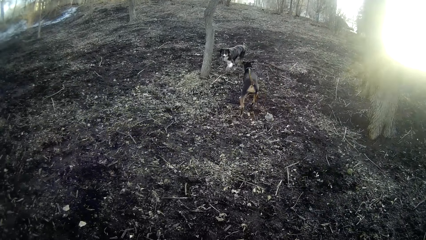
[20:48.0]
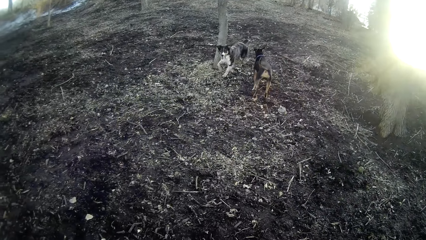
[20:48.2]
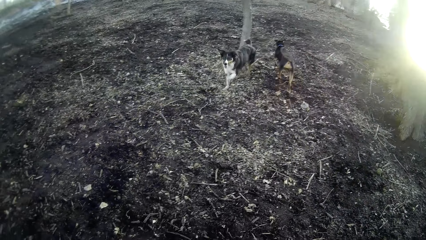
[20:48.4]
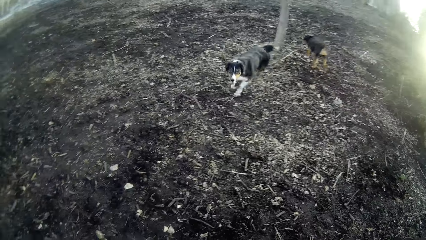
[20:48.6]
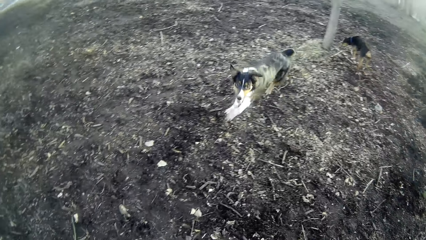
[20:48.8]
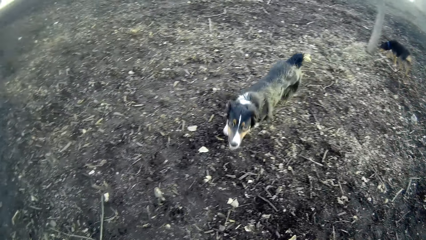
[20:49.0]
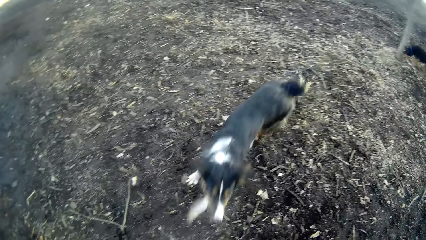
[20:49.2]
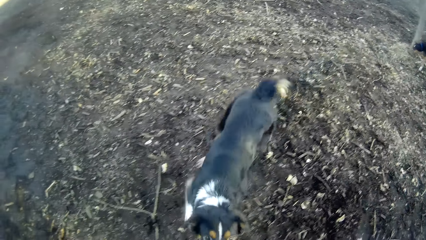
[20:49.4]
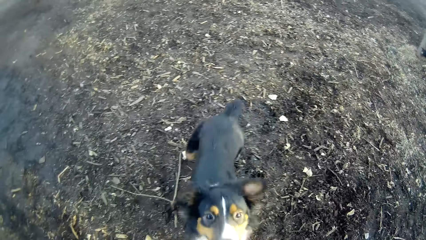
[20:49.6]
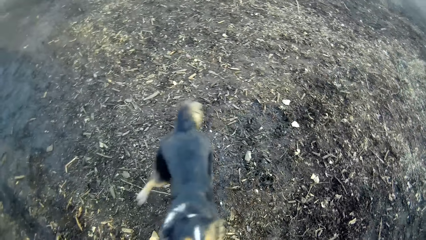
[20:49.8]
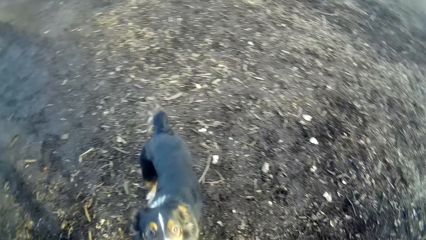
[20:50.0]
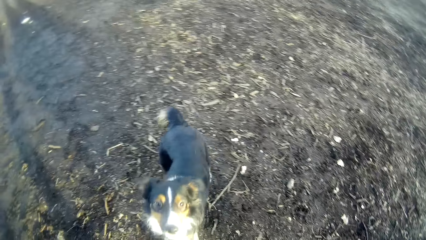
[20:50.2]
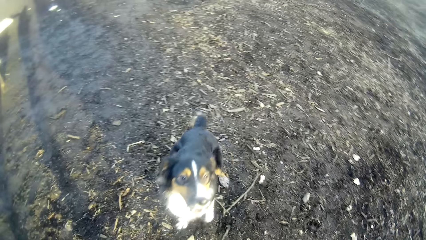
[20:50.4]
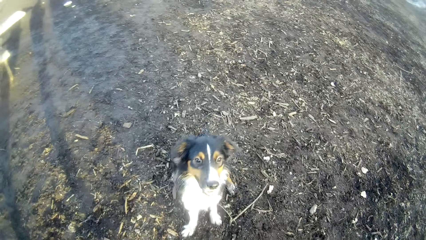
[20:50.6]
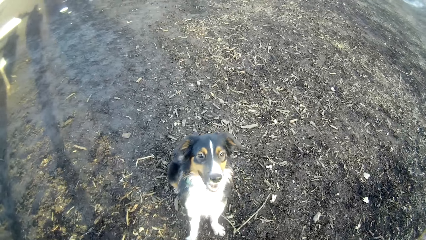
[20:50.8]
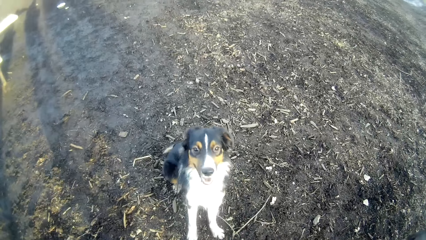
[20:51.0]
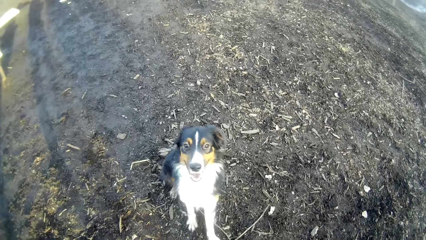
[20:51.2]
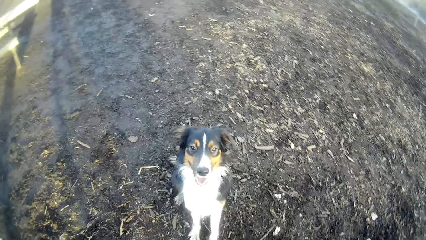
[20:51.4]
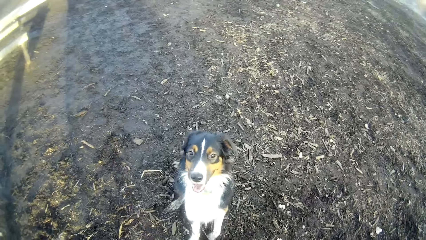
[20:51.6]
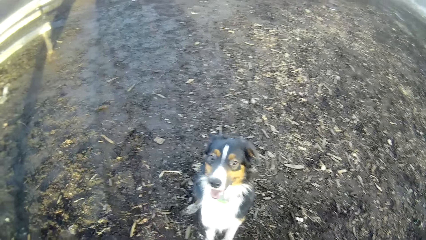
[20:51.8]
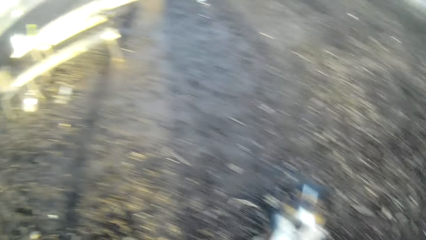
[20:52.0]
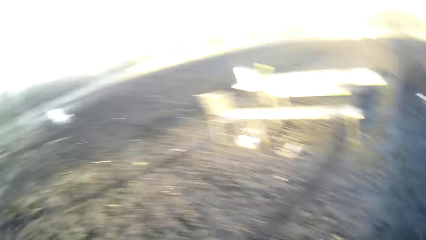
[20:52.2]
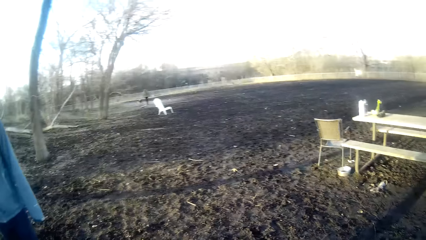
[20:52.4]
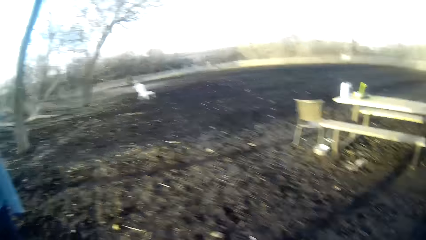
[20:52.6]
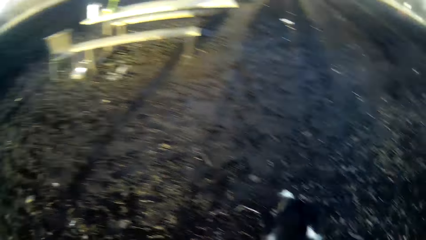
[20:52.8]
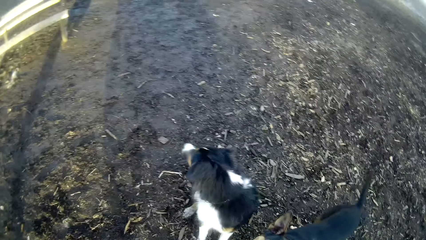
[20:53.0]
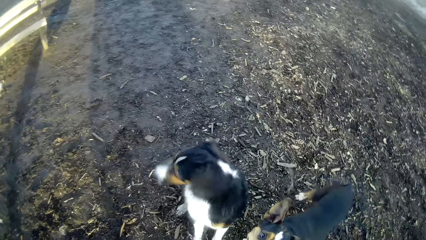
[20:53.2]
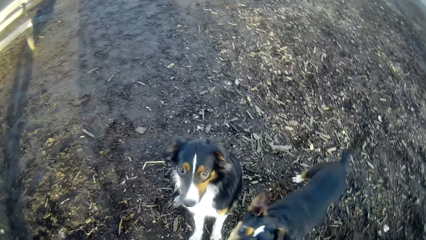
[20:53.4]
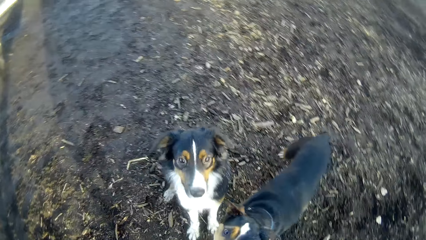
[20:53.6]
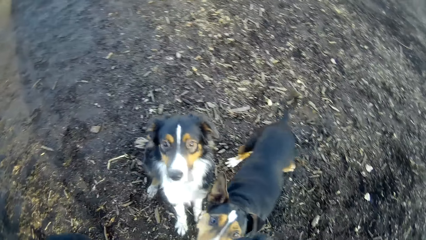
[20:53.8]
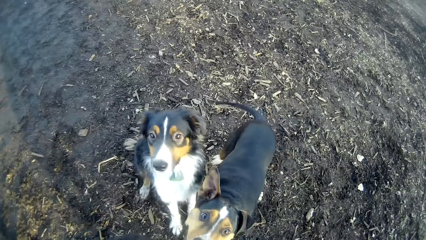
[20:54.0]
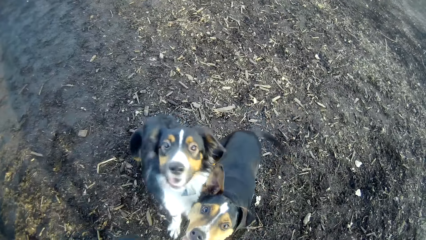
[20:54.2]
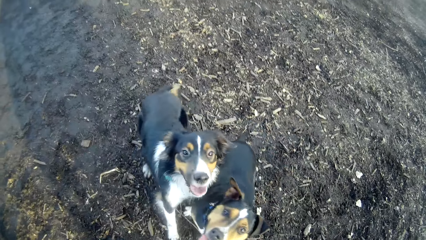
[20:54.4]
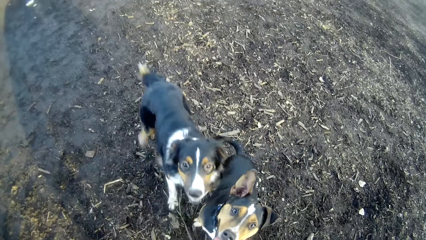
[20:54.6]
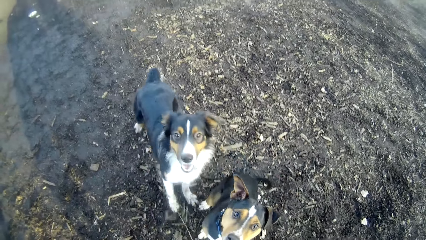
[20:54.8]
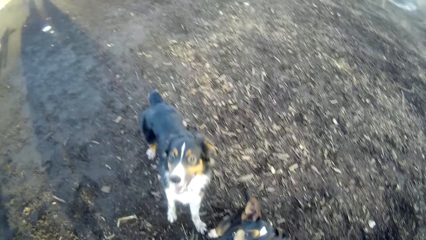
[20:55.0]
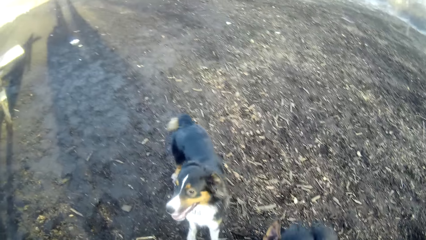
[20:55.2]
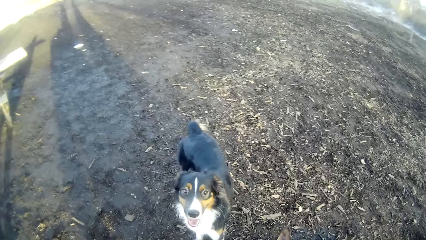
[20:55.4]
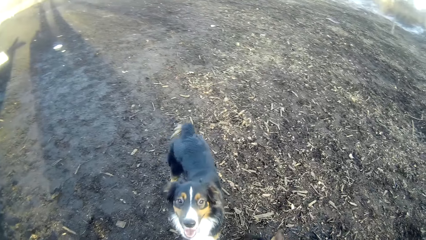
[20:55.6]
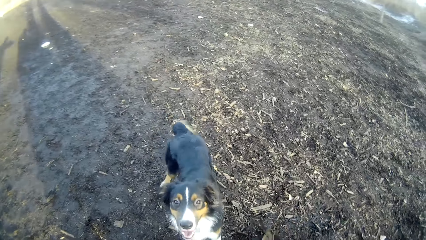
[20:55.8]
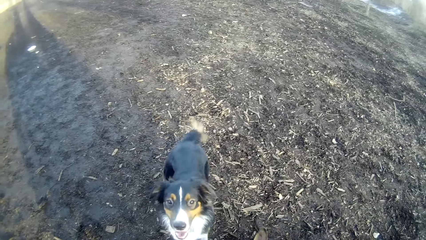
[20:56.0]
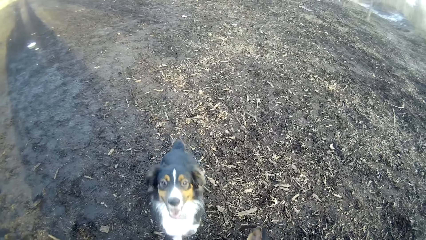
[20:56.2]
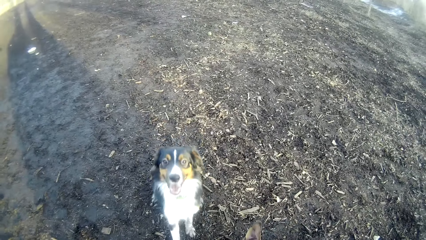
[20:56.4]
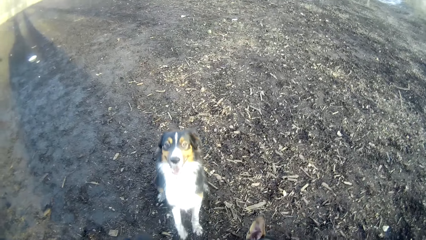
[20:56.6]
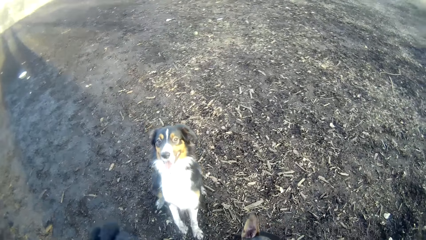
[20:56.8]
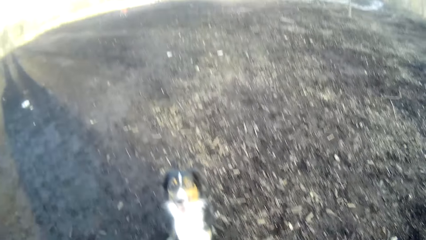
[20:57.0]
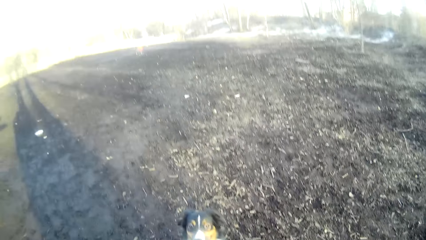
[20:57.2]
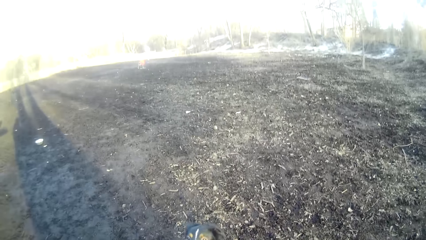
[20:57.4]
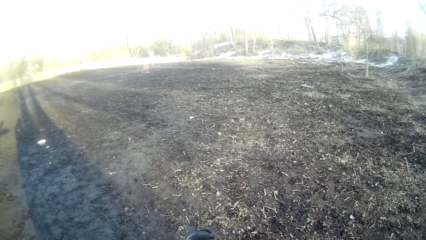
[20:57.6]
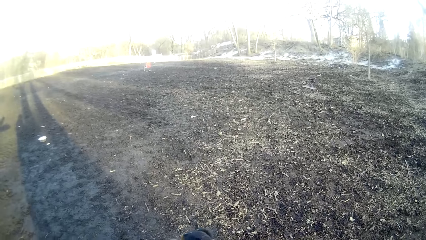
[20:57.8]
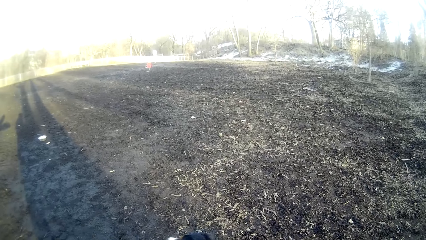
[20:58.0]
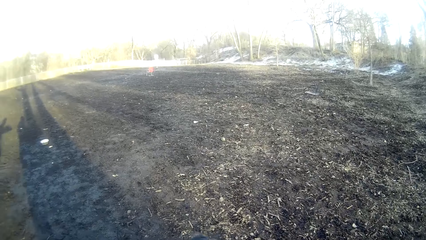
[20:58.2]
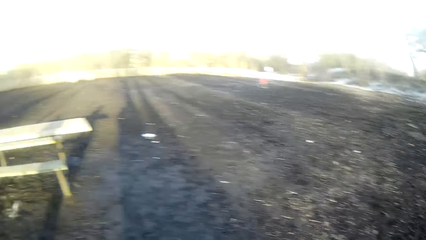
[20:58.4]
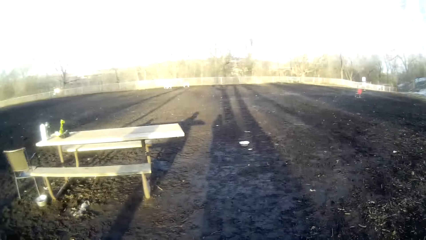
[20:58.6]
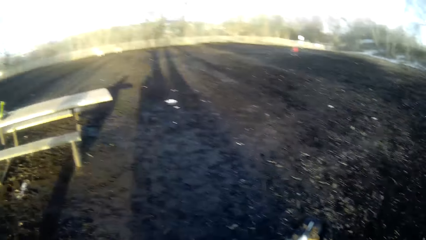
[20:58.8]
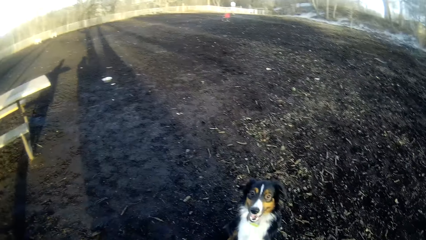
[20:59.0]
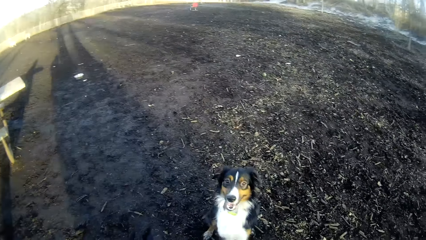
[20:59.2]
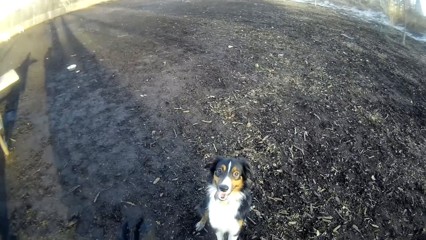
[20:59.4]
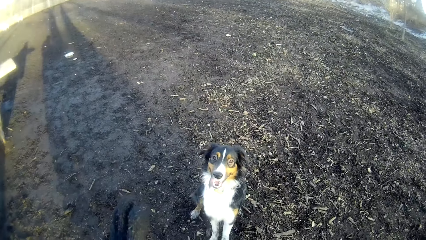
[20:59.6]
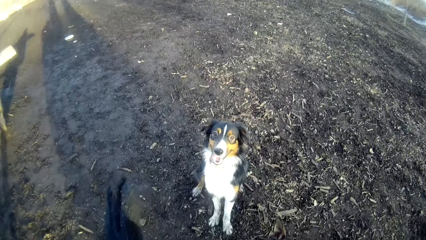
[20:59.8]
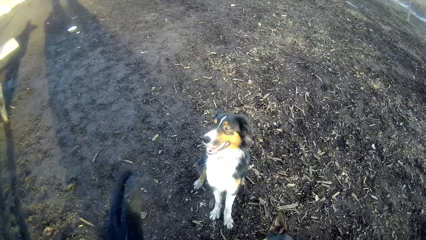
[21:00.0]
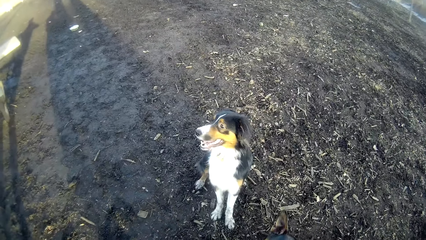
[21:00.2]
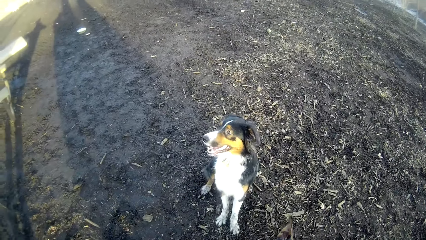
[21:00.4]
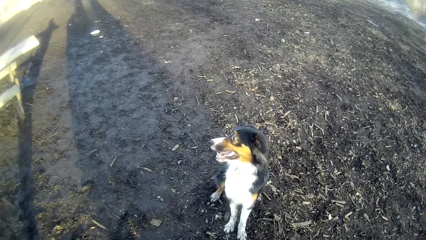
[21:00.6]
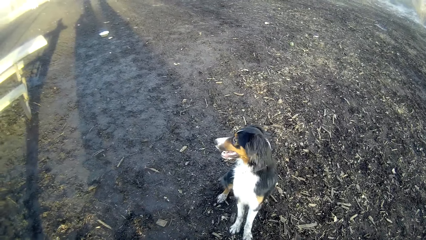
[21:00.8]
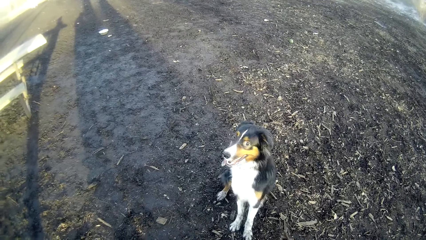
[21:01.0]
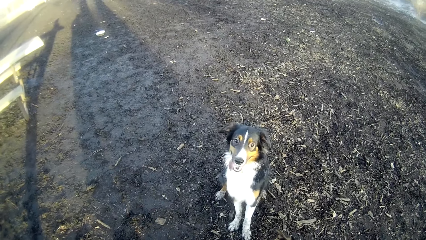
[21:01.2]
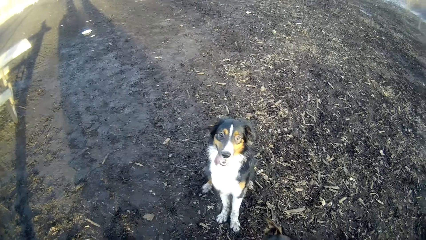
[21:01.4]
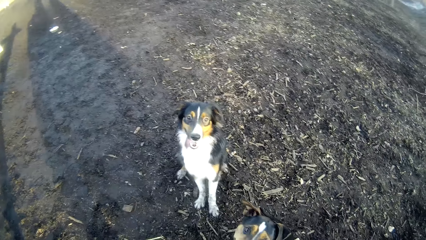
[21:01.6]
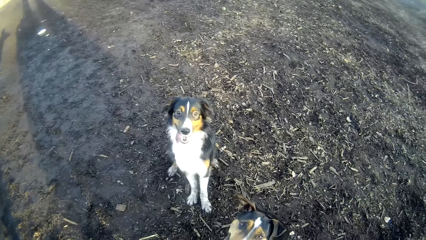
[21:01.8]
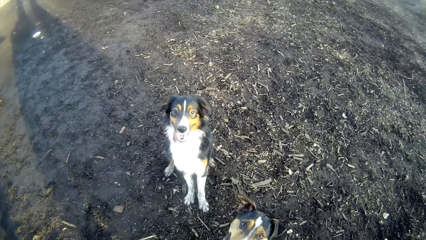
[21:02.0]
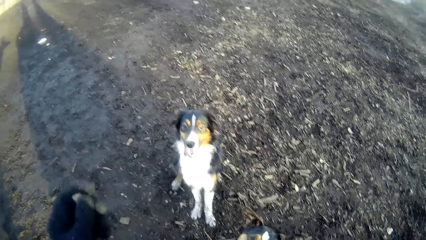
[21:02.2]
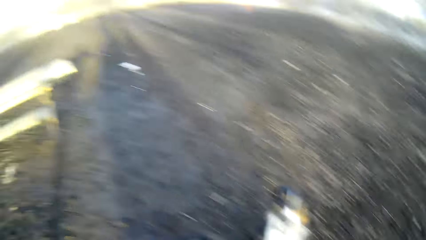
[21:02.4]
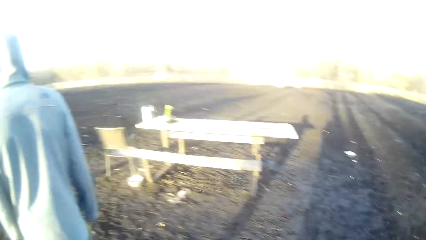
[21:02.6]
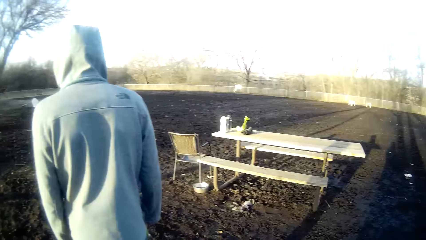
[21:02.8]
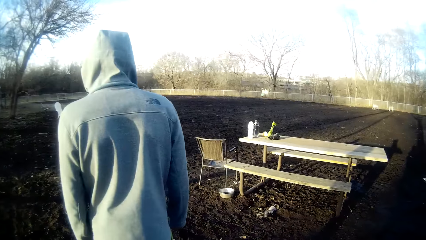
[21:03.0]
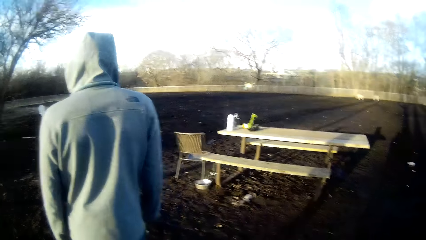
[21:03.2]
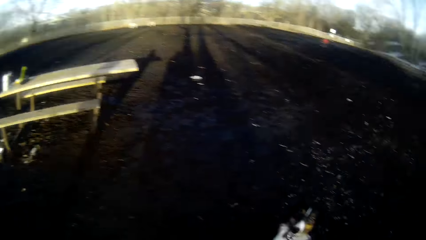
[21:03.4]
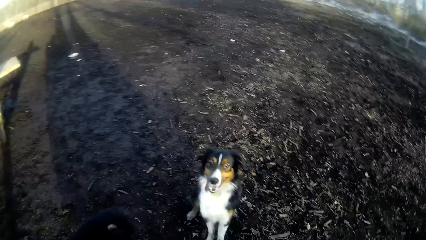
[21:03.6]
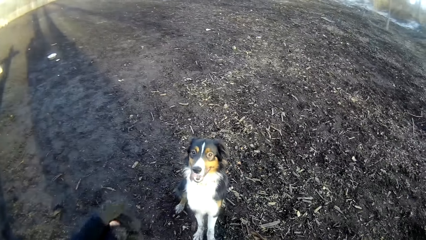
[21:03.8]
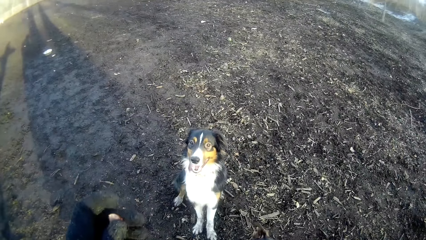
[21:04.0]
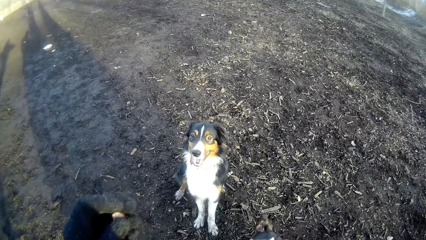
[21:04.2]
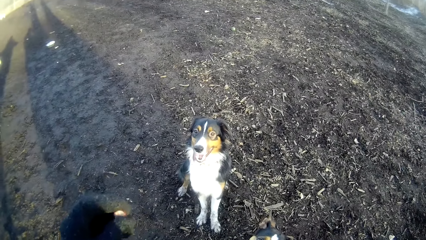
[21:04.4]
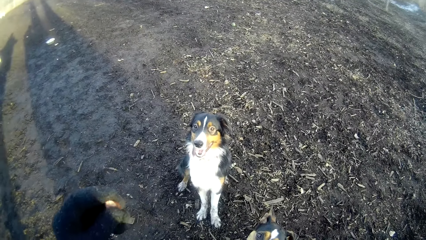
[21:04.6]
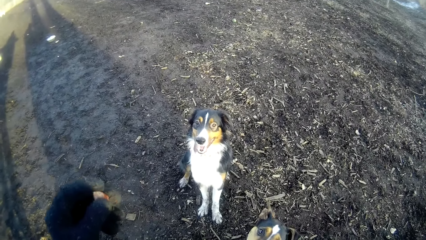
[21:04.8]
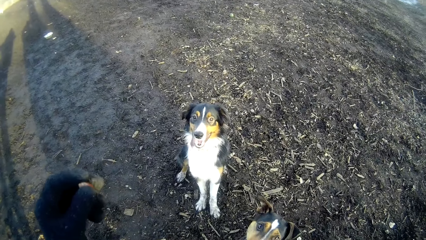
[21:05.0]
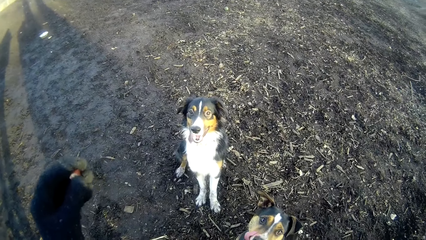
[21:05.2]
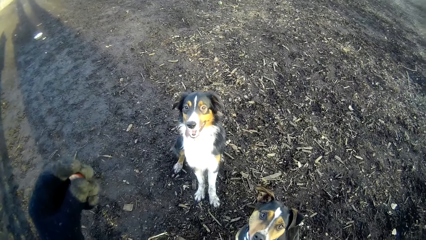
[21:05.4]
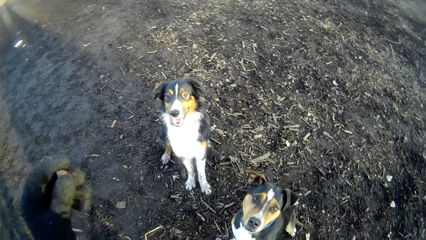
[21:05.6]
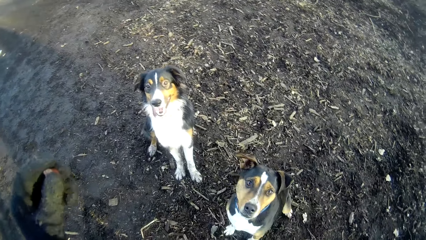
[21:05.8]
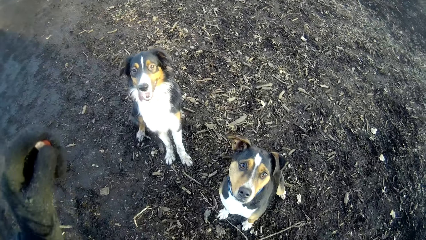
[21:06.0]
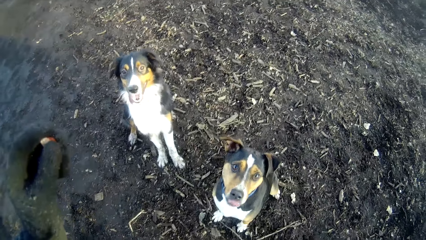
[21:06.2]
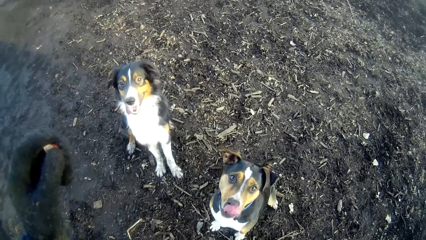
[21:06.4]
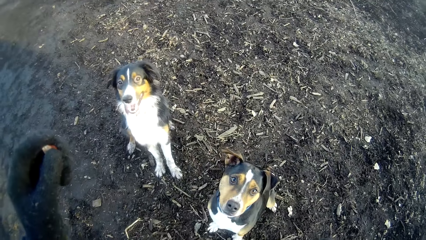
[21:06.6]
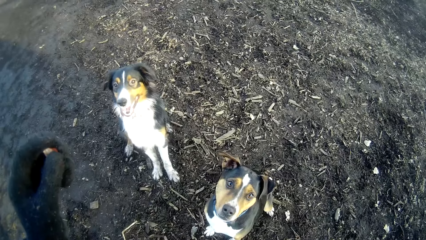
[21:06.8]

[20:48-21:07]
The dog runs towards the camera wearer. The dog sits on the ground. The camera wearer stares around and stares at the dog. Another dog sits on the ground. The camera wearer stares around, stares at the dog, stares around, stares at the dog, and holds something on the hand.
